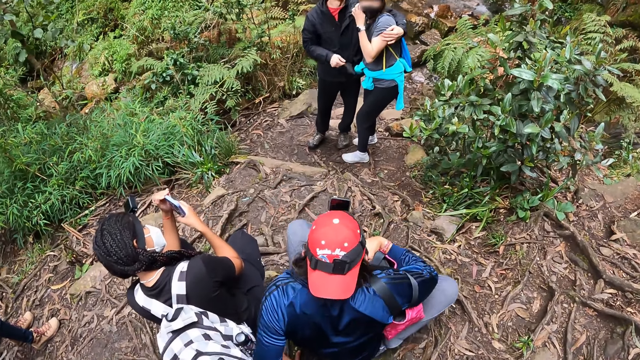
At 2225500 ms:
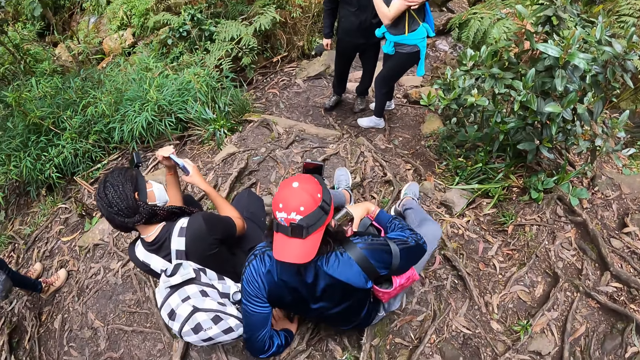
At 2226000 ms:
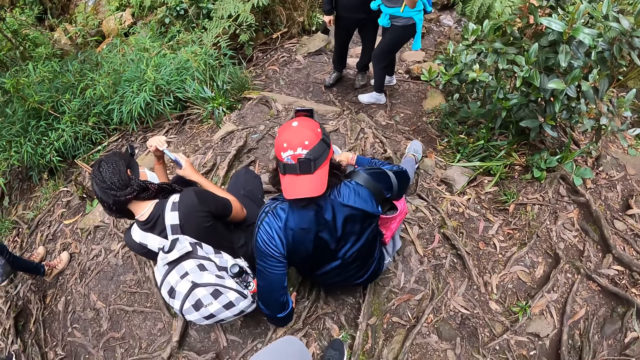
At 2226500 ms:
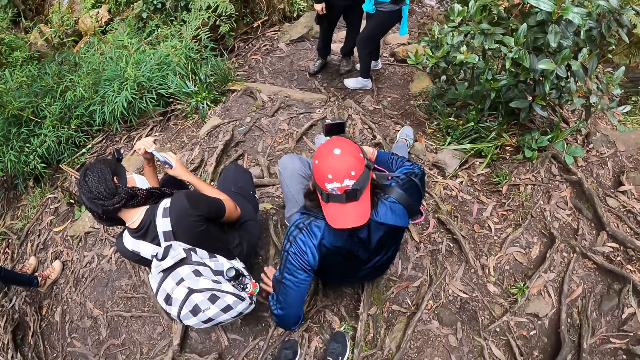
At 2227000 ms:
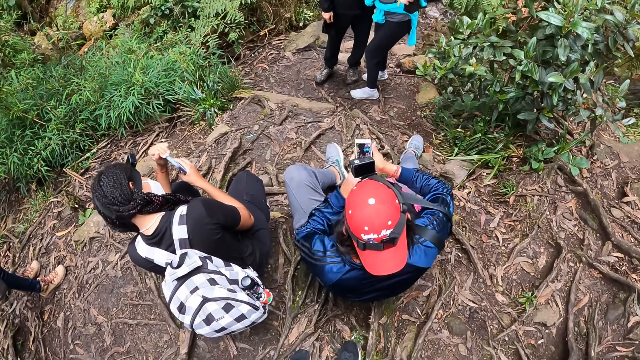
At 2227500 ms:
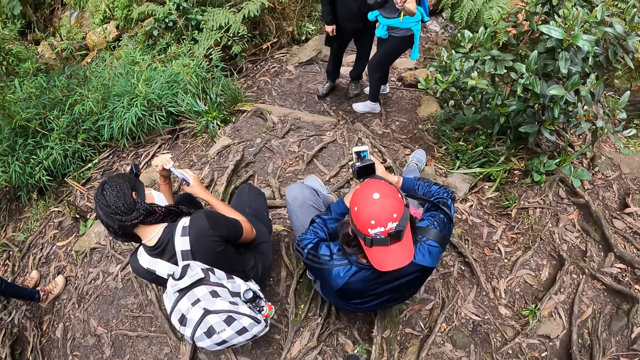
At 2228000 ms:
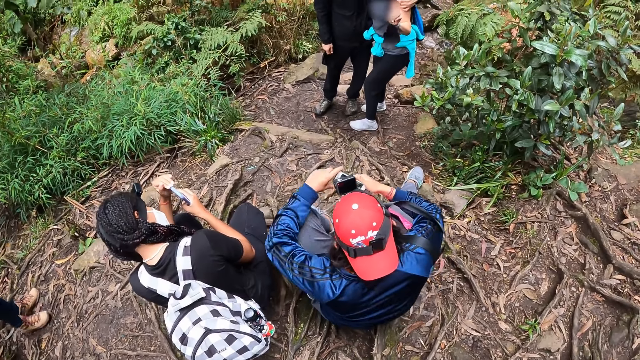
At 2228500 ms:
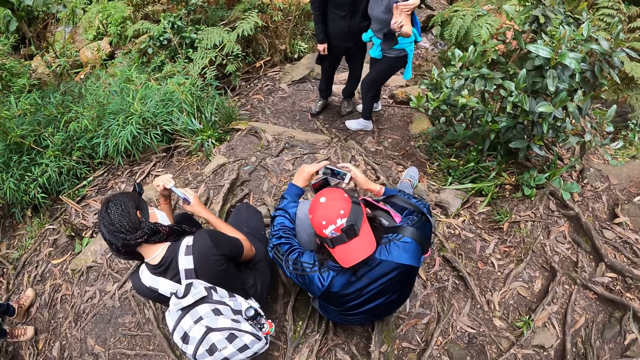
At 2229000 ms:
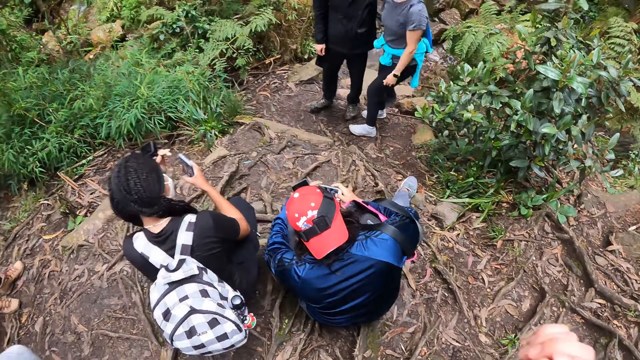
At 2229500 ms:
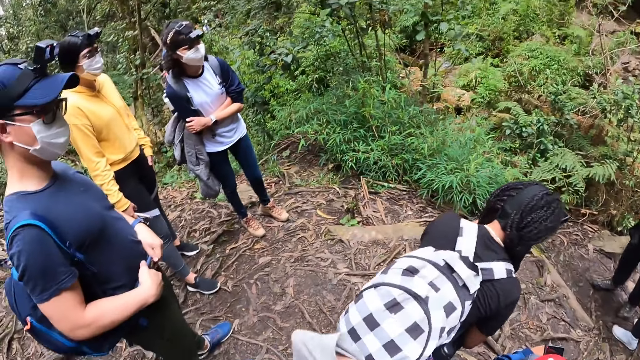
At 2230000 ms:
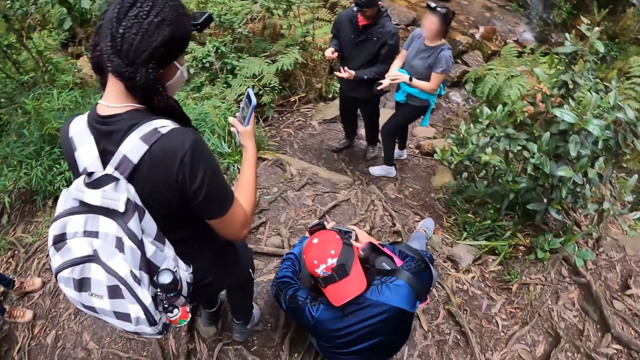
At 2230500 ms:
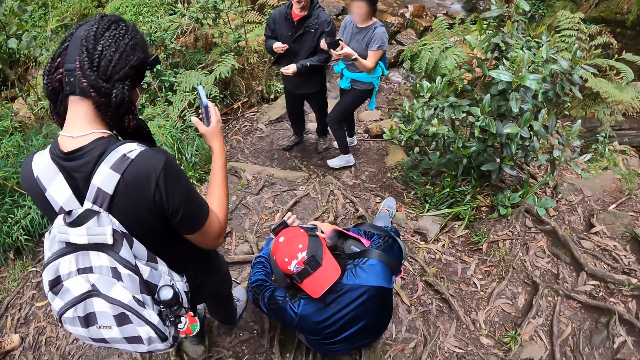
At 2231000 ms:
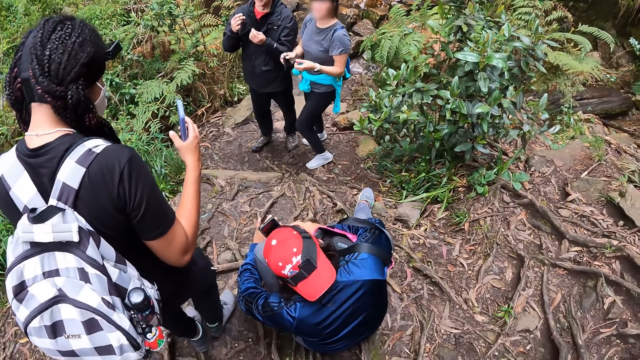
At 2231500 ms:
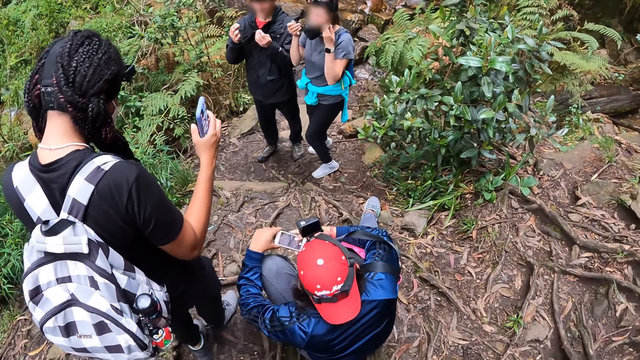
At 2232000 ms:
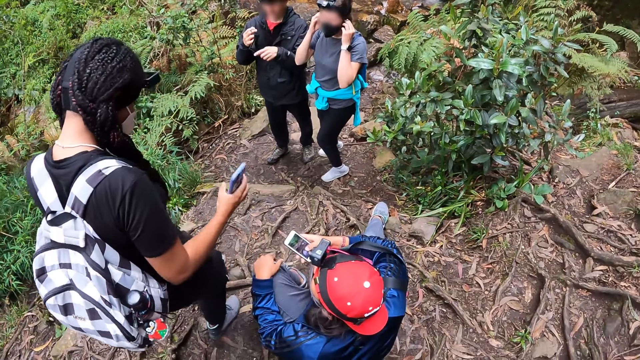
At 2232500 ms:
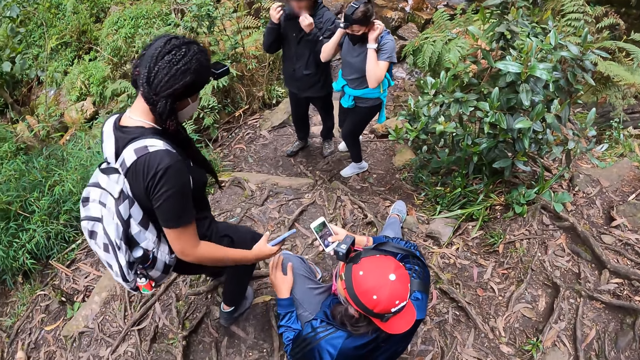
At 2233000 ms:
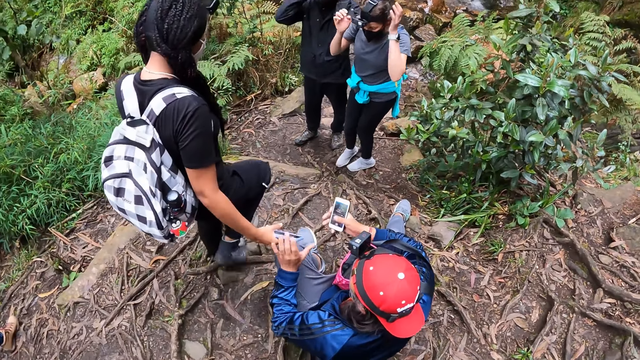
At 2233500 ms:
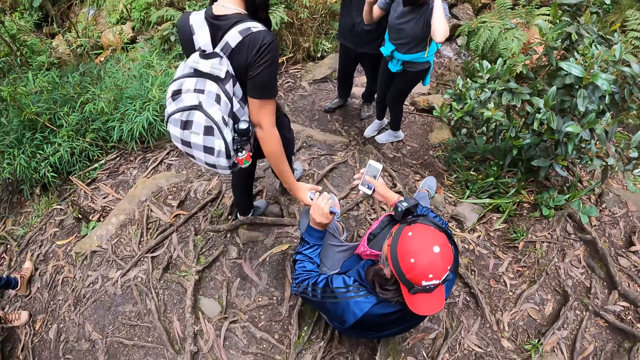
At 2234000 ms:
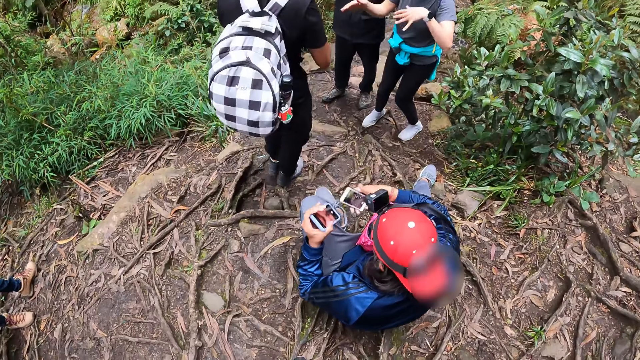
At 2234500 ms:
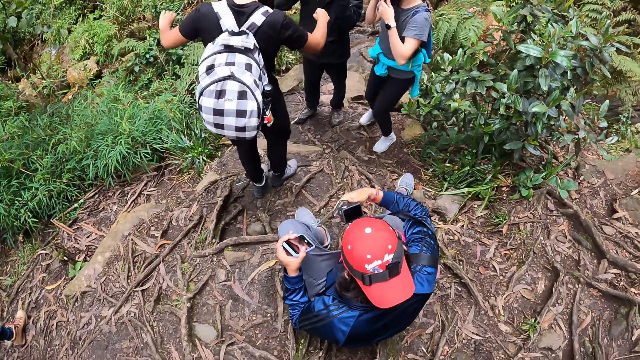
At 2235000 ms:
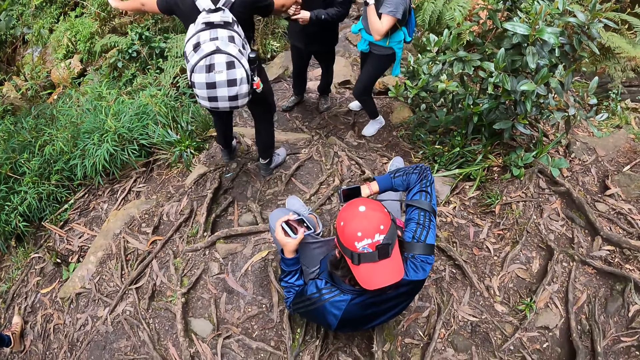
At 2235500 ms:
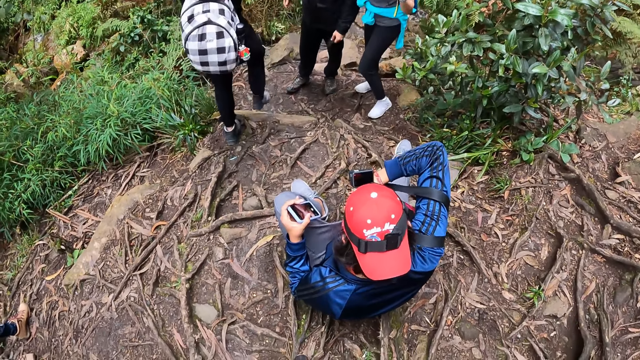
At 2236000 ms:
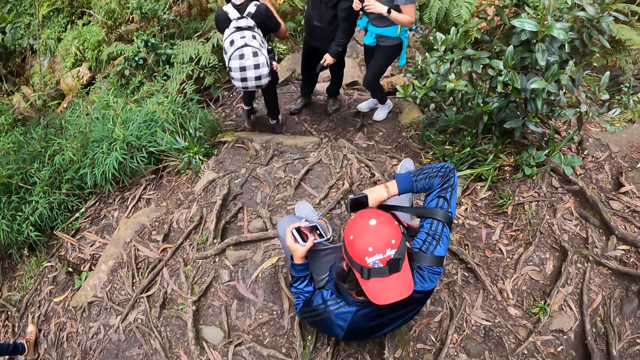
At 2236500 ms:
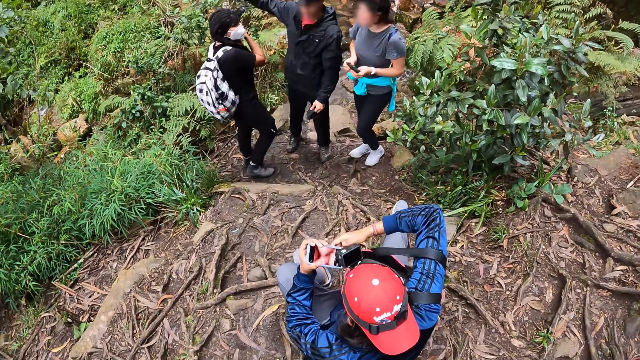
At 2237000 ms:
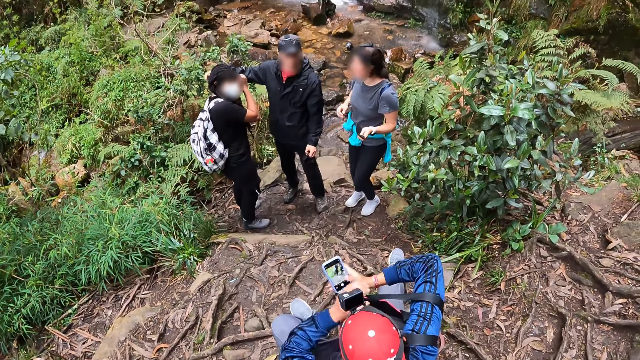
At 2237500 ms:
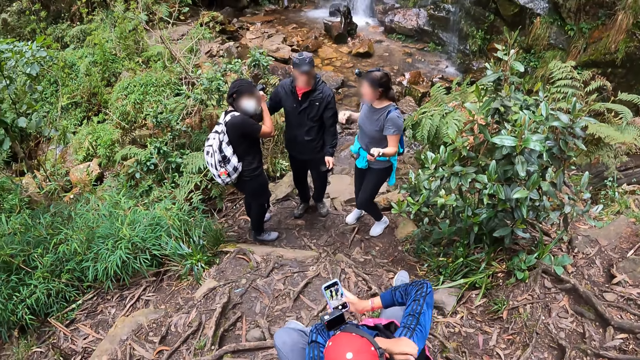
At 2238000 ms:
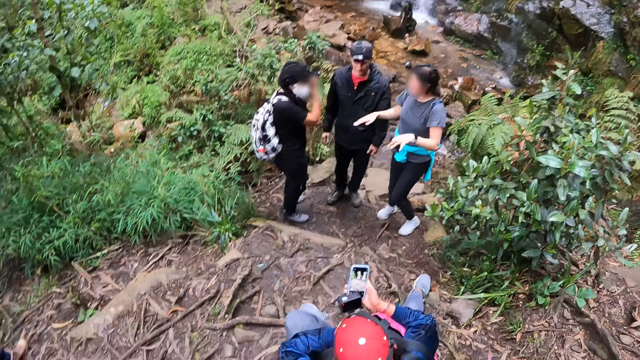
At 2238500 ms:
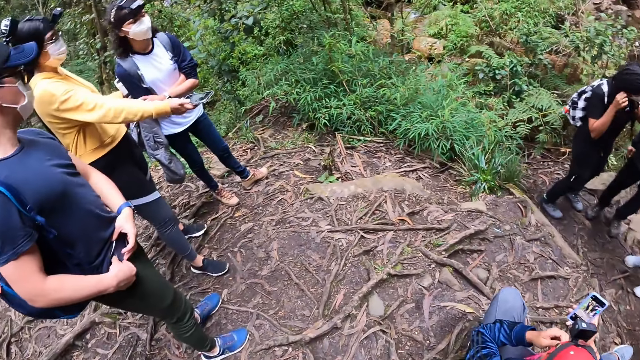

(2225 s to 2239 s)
A woman adjusts a mask on the face. Another woman adjusts the strap of the bag on her shoulder with her left hand. She holds her phone with both hands and takes a photo with the phone. The camera wearer looks around. A man holds the face mask with both hands. The first woman holds a face mask with both hands and wears the facemask over her face with both hands. A third woman hands her phone to the second woman with her right hand. The man wears the facemask over his face with both hands. The third woman interacts with the first woman and the man. The second woman puts her phone on her lap or in a bag with her right hand. The second woman passes the phone of the third woman from her left hand to her right hand. The third woman removes the mask on the face. The second woman adjusts the shoulder strap of a bag on her right shoulder with her left hand.

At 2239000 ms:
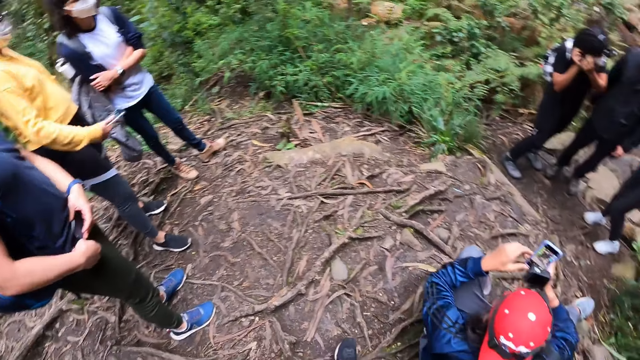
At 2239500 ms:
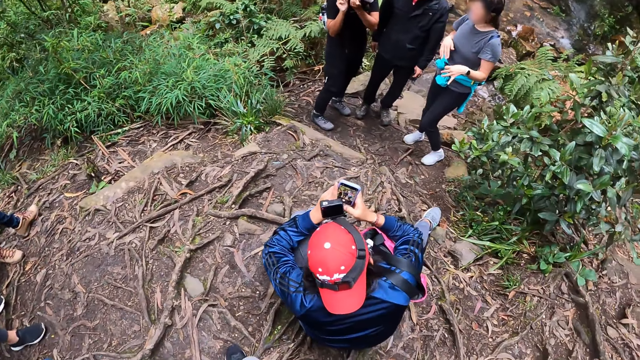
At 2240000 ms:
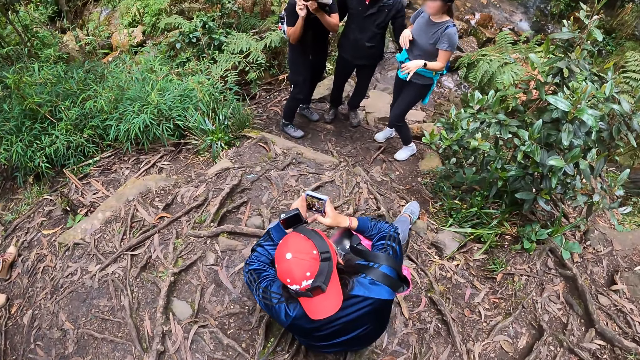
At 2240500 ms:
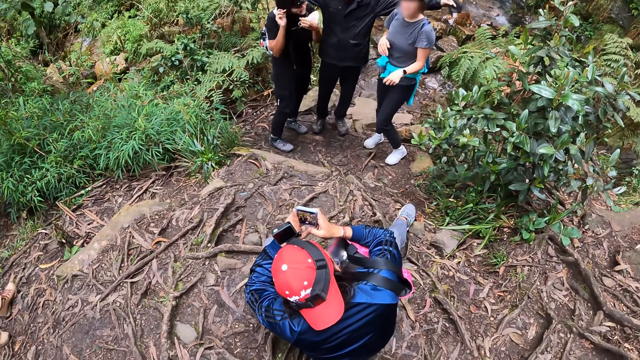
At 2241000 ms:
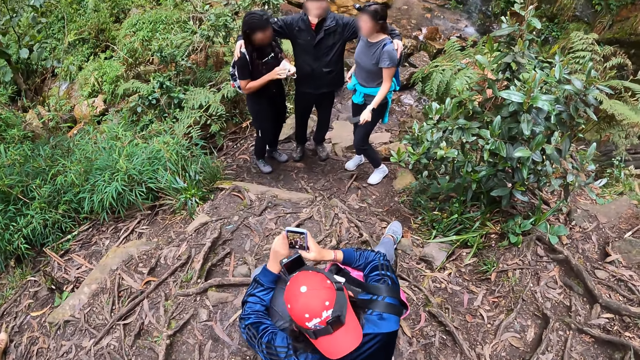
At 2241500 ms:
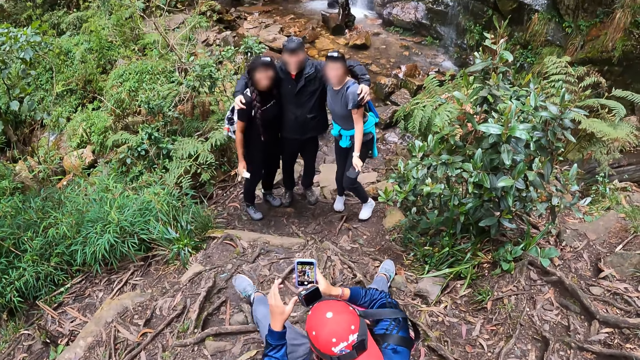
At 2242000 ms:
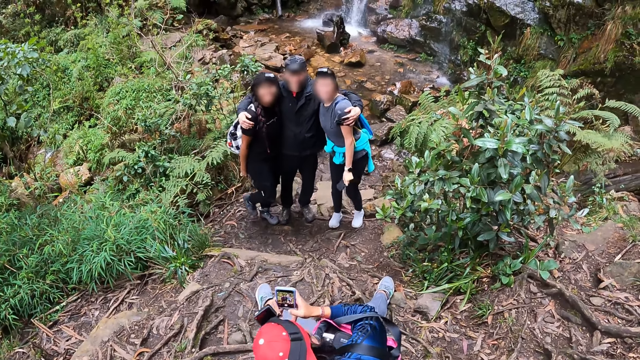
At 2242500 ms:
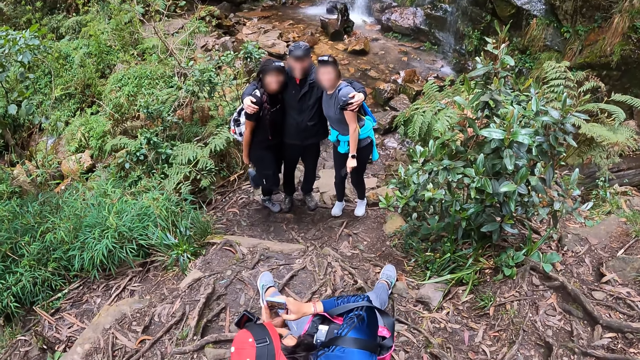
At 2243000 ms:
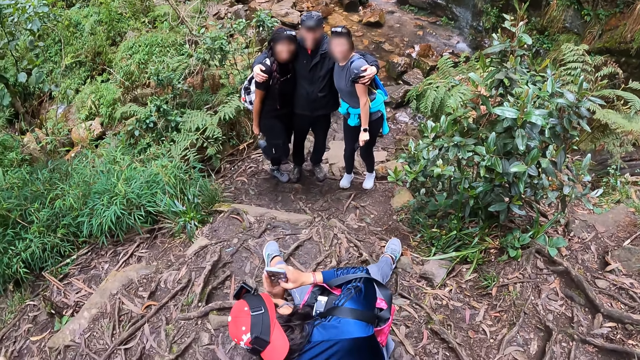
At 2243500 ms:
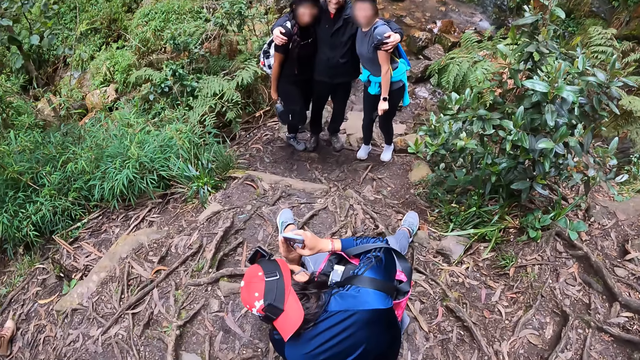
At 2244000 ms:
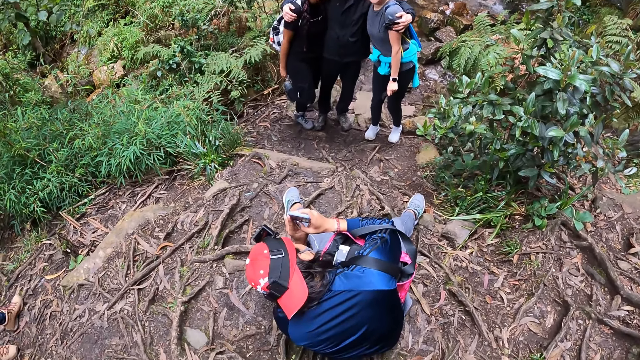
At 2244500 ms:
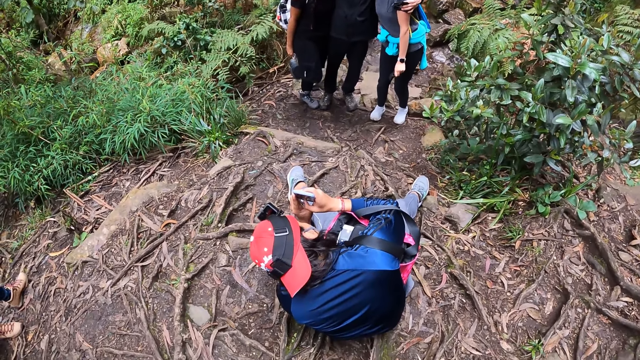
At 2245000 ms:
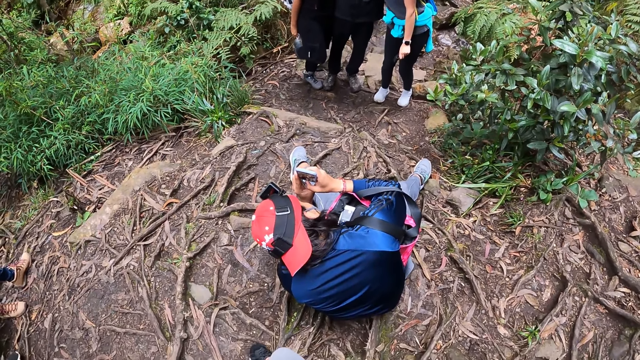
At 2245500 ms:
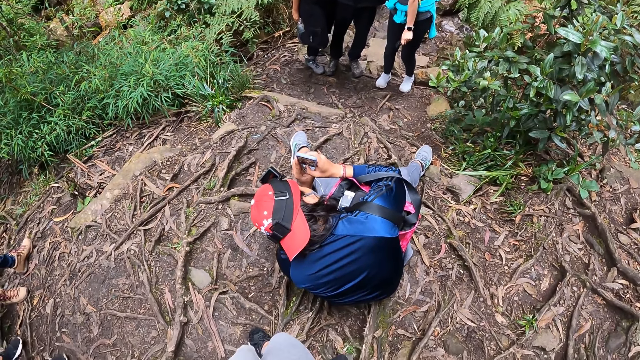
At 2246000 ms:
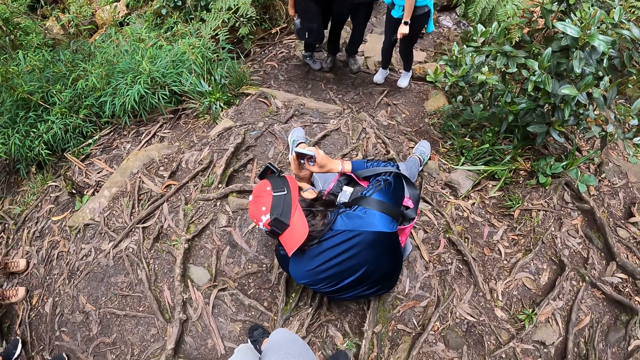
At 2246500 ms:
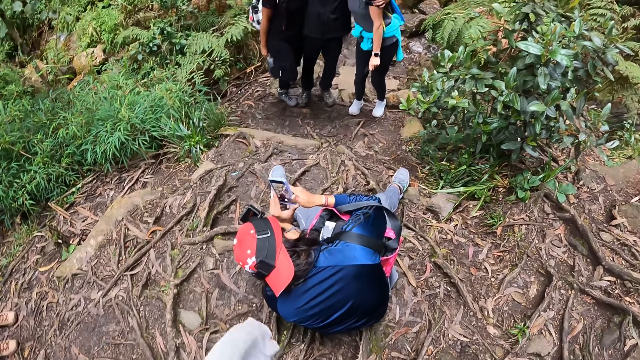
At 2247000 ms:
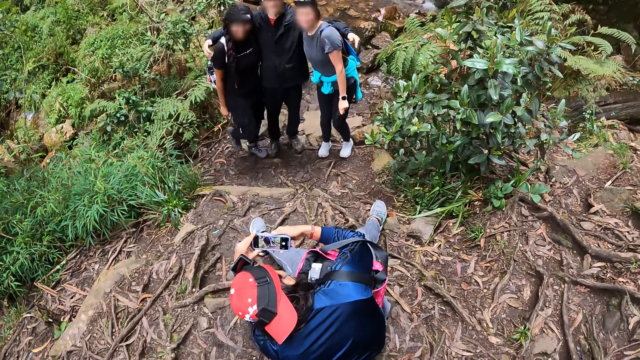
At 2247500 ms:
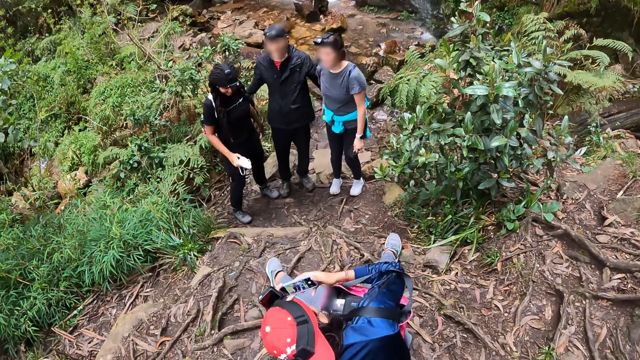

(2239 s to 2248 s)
A woman holds the phone of another woman with both hands. A man hugs a third woman and the second woman with both hands. The man, the second woman, and the third woman pose for a photo. The first woman takes a photo with the phone in both hands. The first woman rotates the phone of the second woman with both hands. The camera wearer adjusts a camera.
